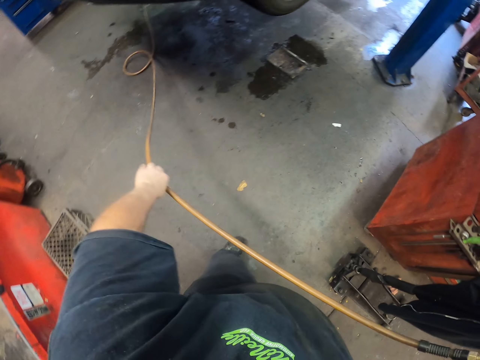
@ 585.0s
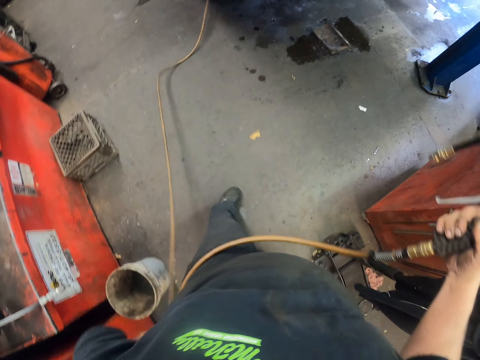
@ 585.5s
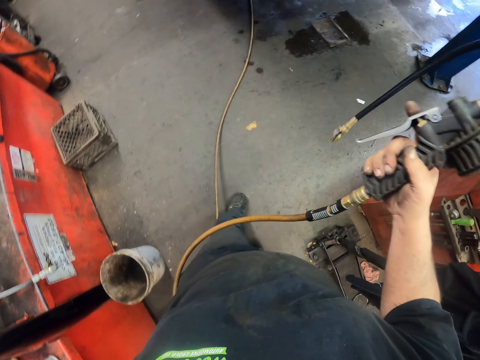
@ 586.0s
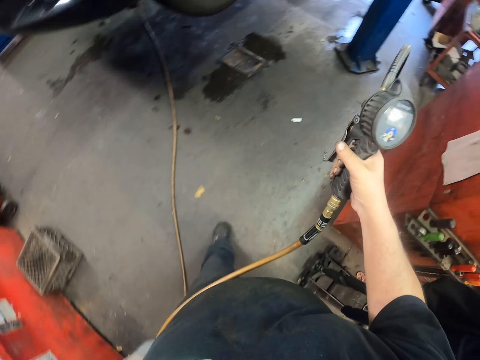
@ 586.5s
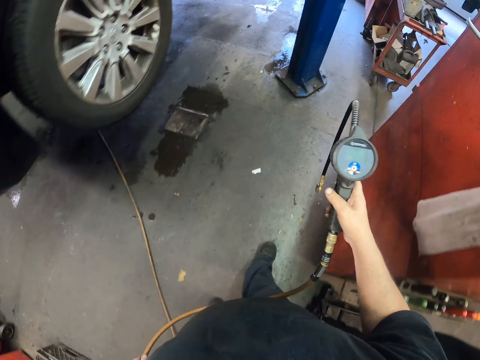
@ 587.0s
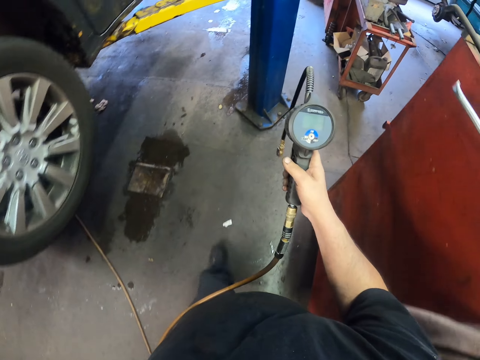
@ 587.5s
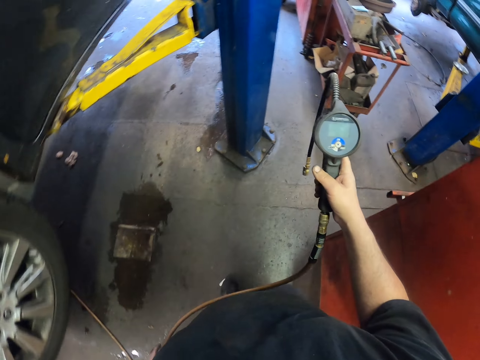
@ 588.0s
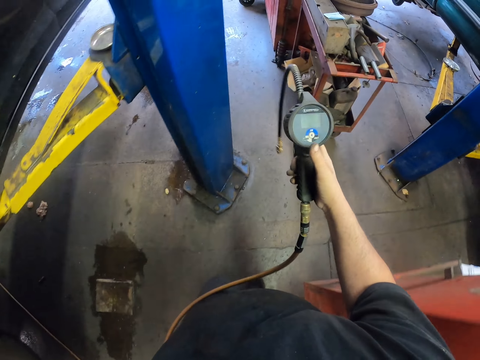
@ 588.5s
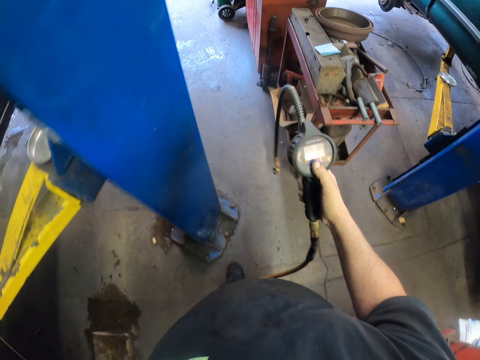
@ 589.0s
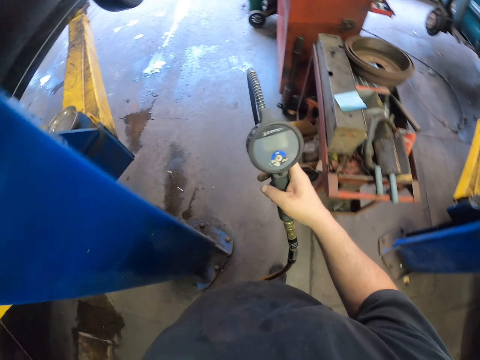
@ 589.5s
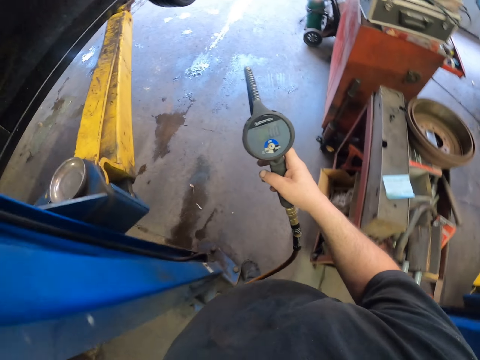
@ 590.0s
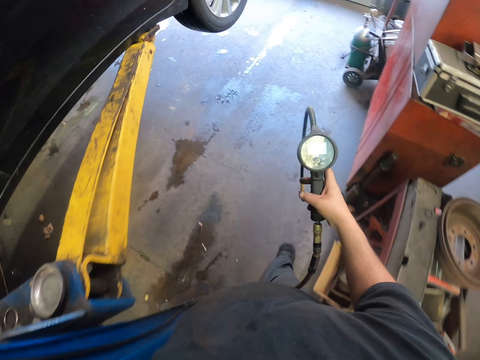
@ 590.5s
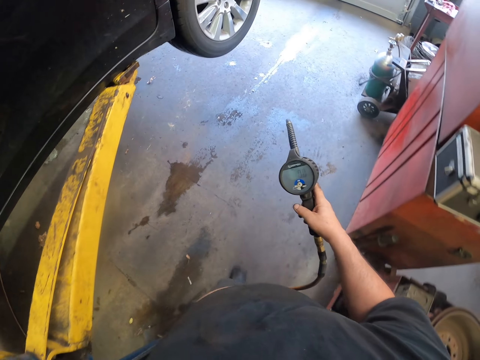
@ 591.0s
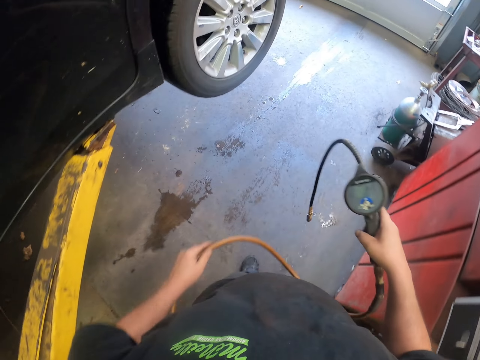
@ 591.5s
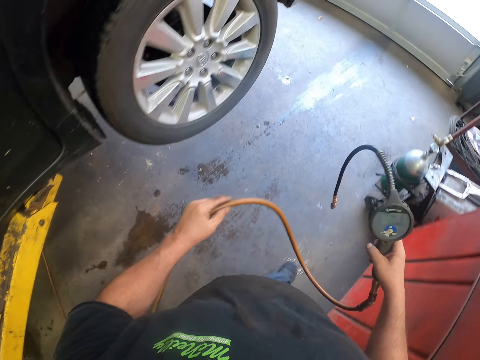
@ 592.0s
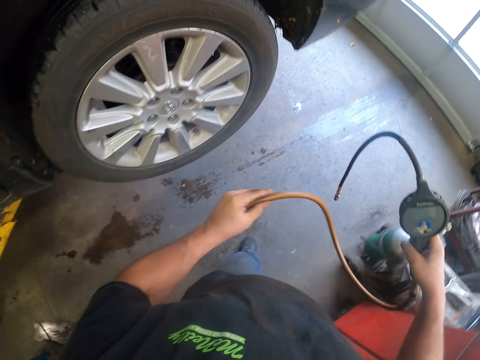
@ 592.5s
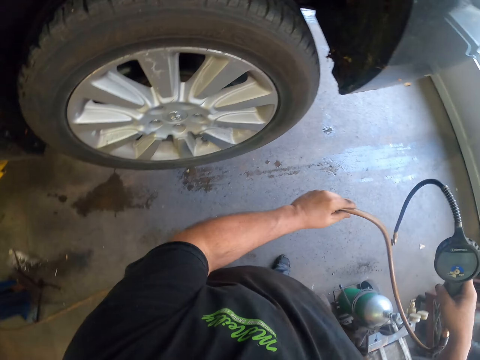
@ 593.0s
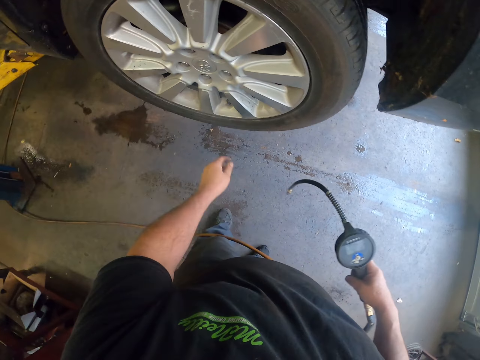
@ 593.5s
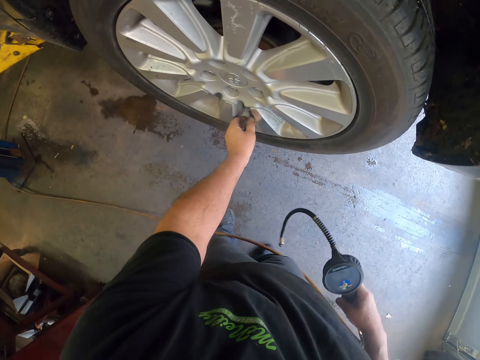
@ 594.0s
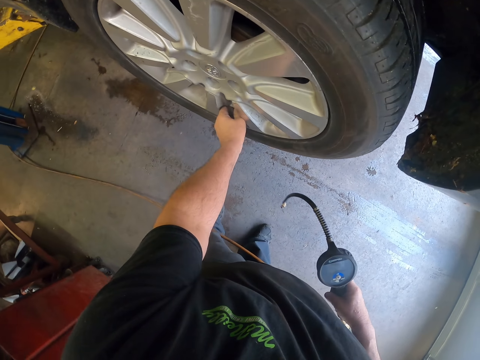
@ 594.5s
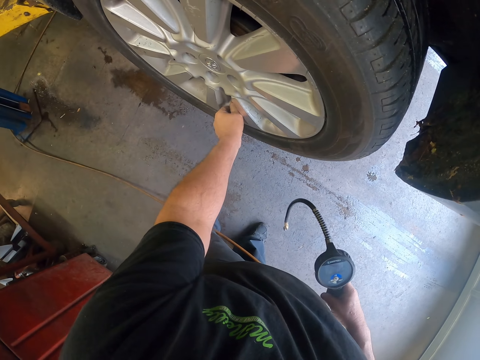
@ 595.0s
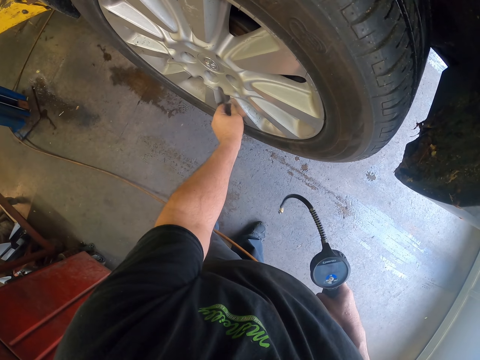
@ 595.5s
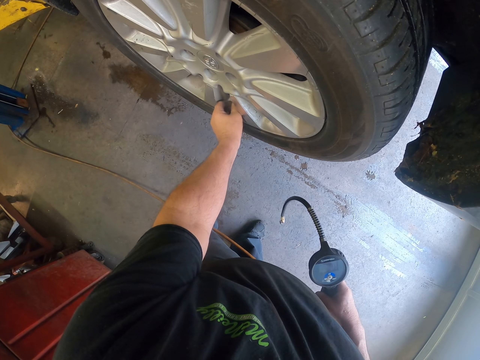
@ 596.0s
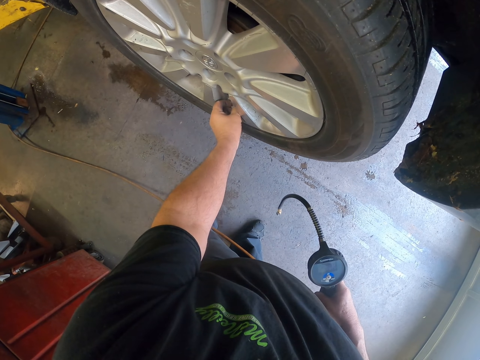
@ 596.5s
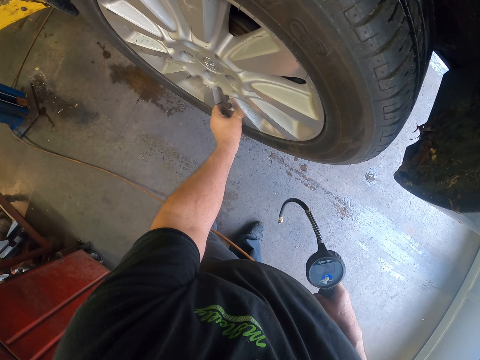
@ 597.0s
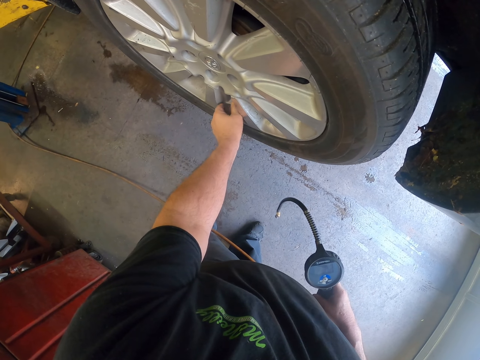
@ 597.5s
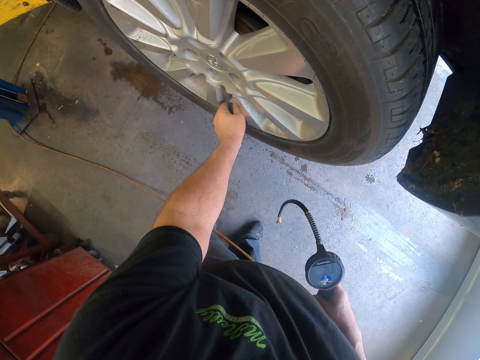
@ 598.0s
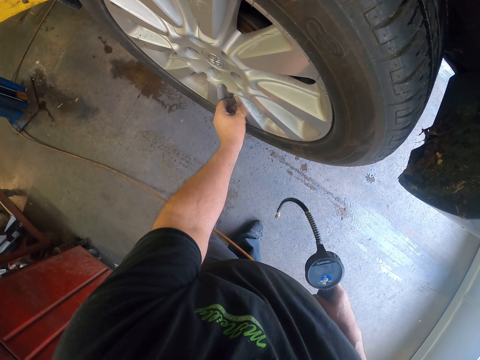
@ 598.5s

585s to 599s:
The camera wearer pulls the cable. They hold the cable. They walk in the garage. They switch on the tire inflator. They press the tire inflator. They open the lid. They rotate a tube on the tire.

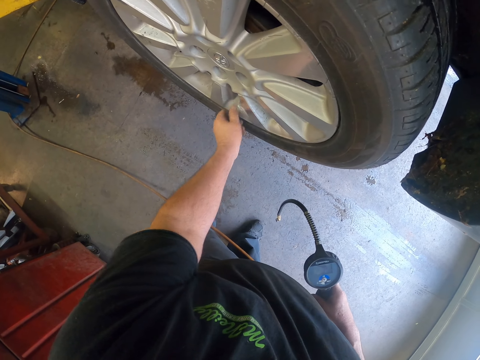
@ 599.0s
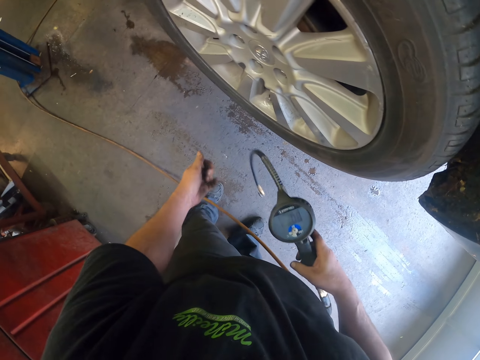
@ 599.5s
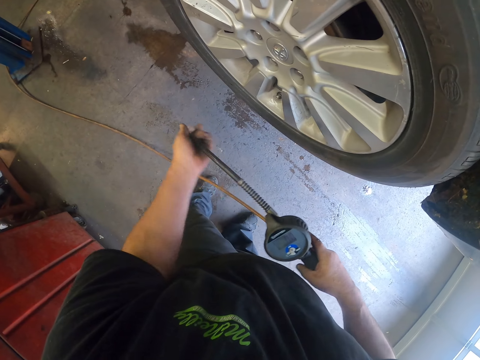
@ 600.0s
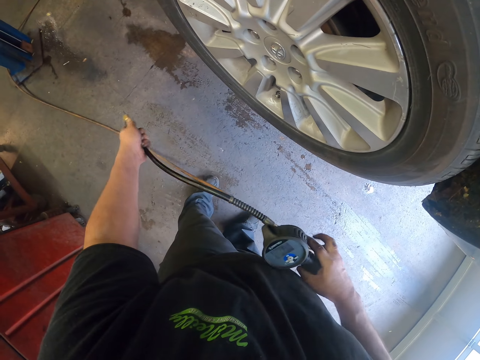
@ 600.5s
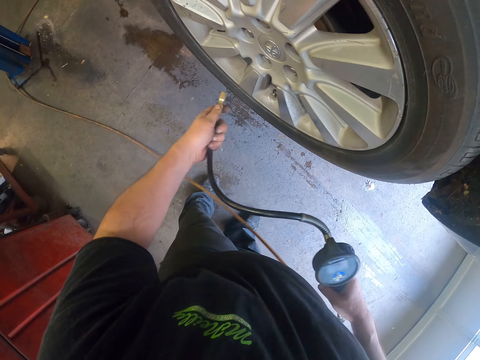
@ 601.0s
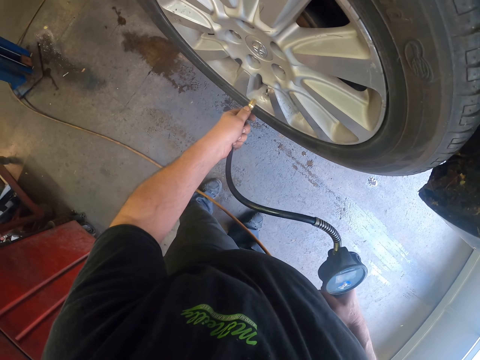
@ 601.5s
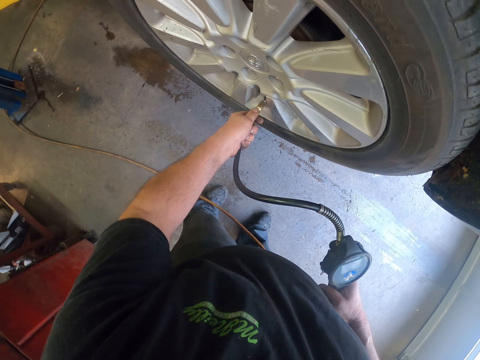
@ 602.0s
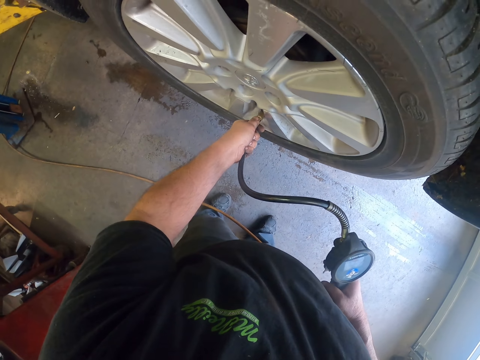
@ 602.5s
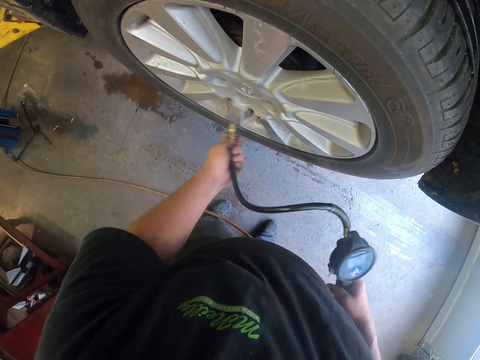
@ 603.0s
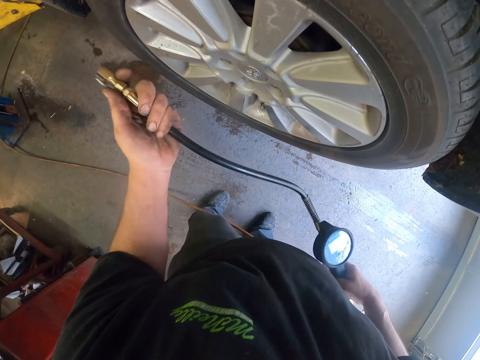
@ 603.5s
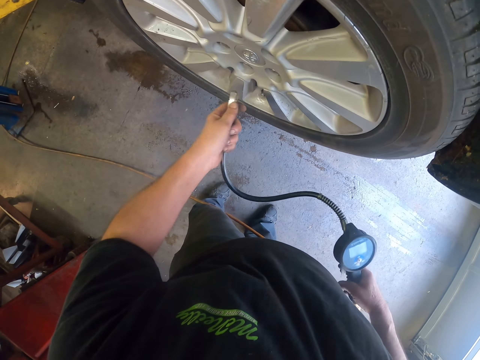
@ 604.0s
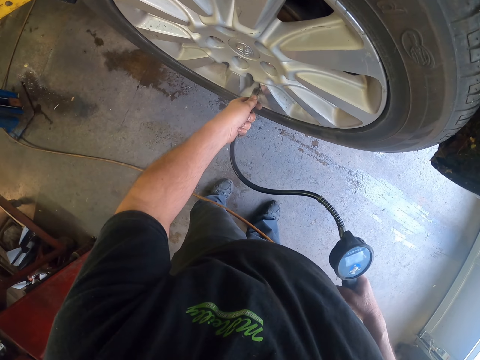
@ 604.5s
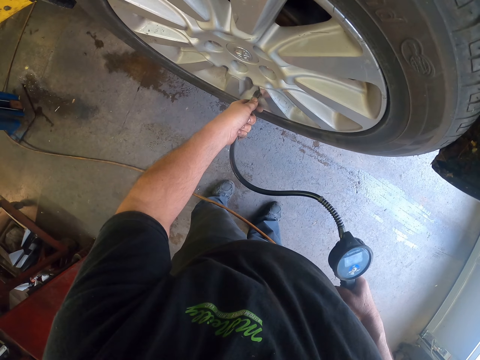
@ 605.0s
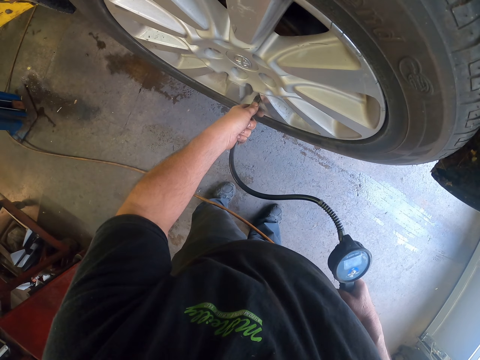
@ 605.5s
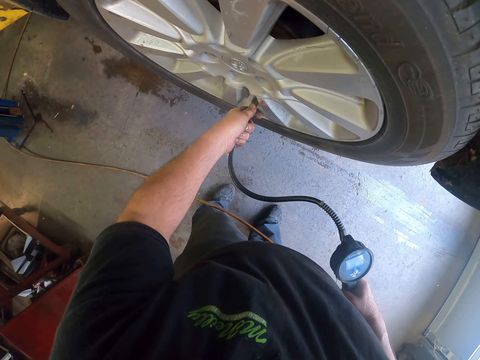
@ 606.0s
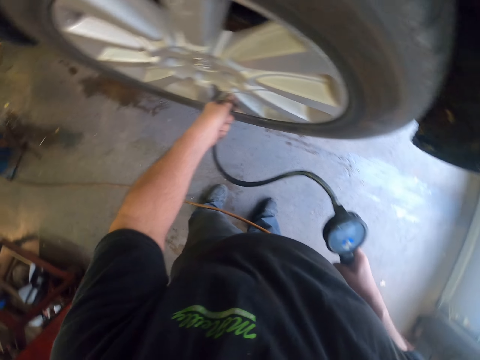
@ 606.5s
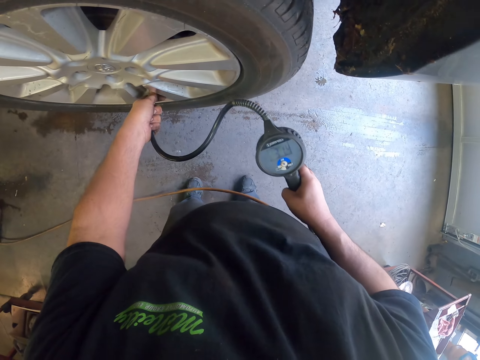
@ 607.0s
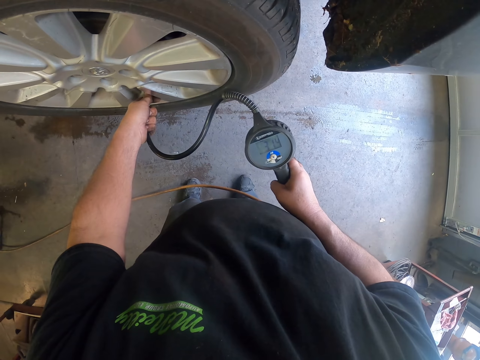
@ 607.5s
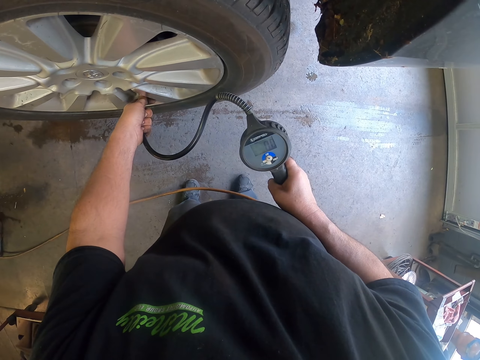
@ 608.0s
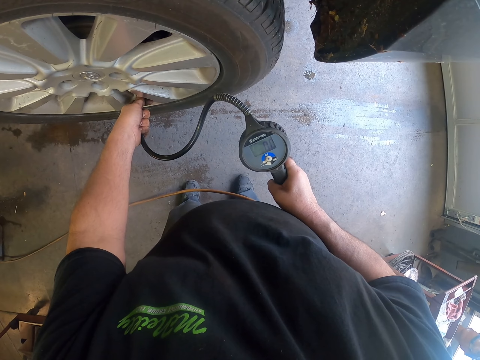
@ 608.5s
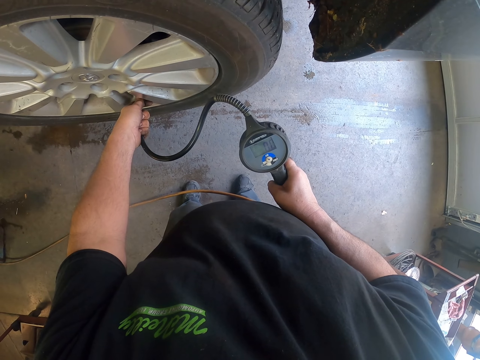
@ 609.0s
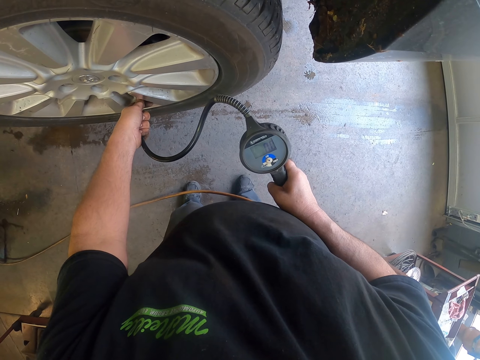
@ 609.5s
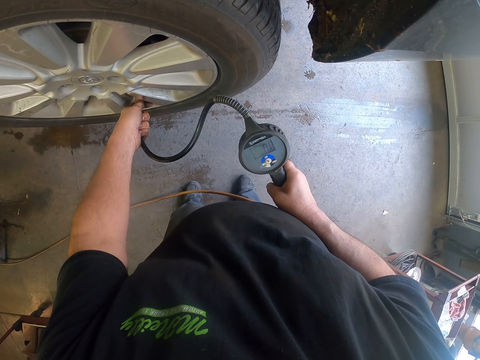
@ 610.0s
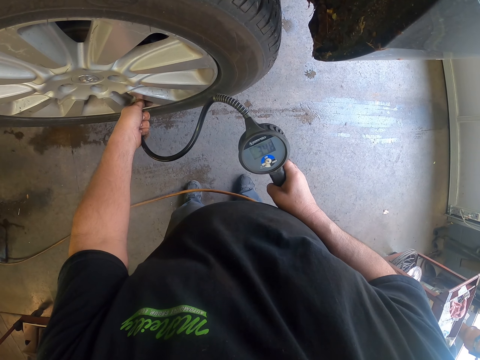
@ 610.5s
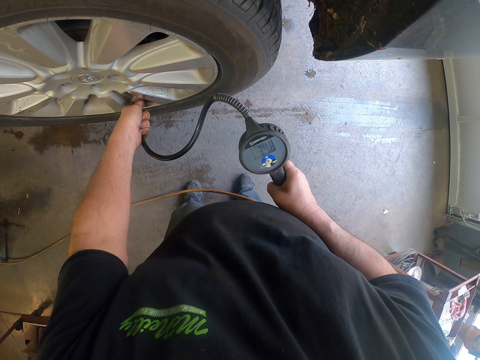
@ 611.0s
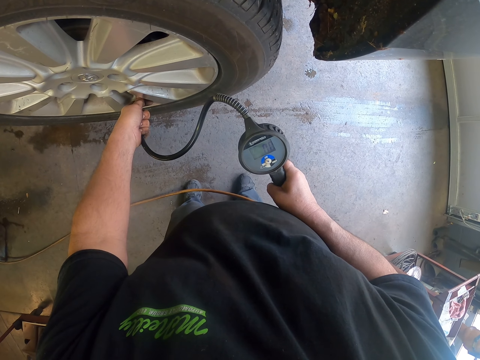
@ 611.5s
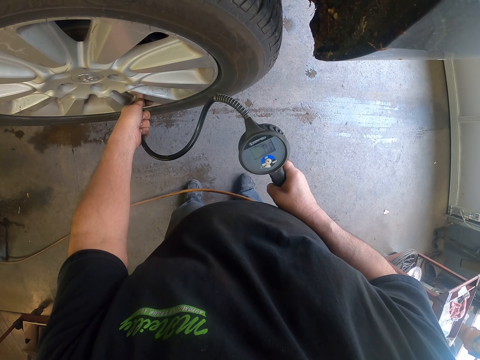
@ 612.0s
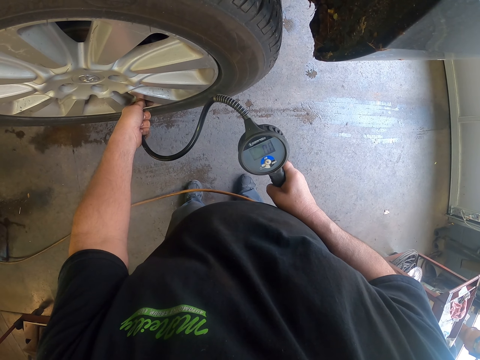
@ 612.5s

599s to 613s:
The camera wearer inserts the tire inflator in the tire. They inflate pressure in the tire. They read pressure on the tire inflator screen. They inflate the tyre.
